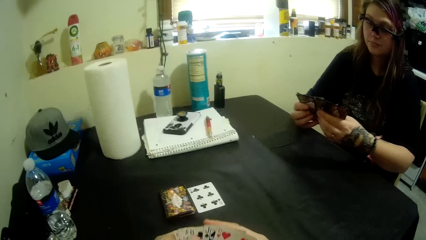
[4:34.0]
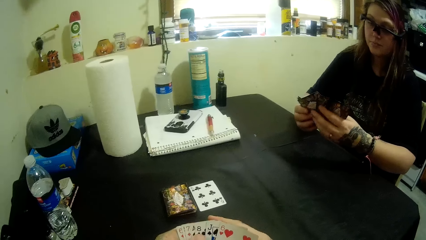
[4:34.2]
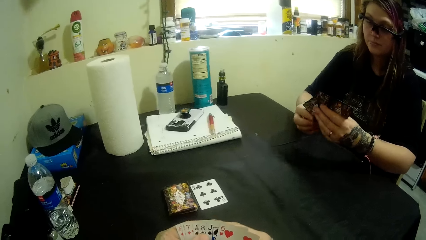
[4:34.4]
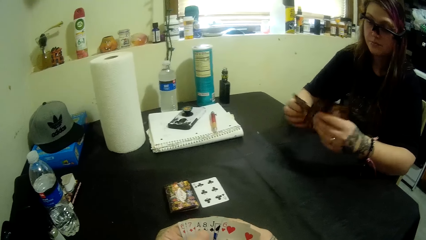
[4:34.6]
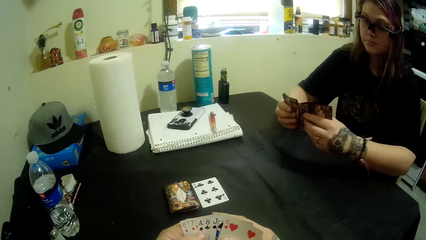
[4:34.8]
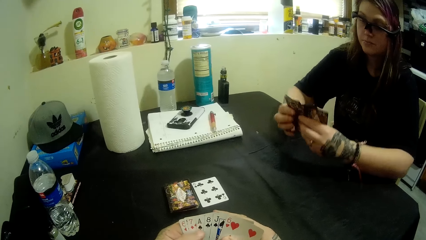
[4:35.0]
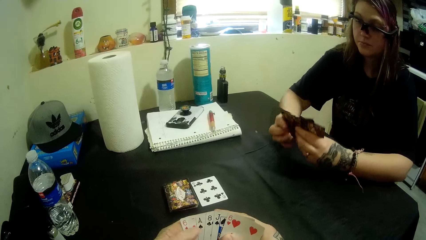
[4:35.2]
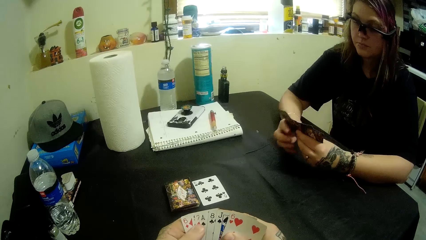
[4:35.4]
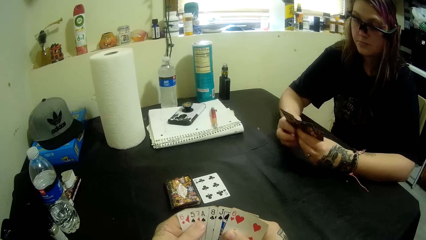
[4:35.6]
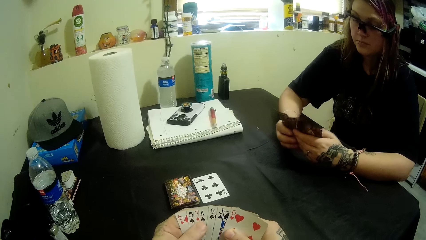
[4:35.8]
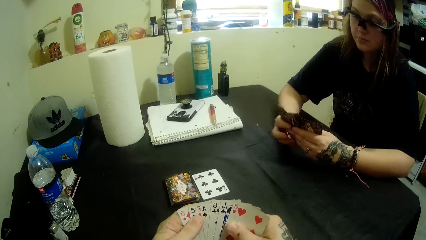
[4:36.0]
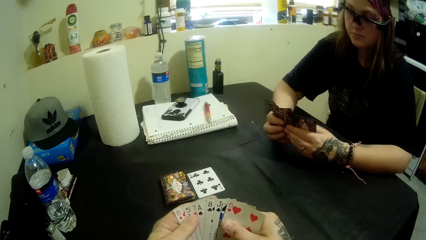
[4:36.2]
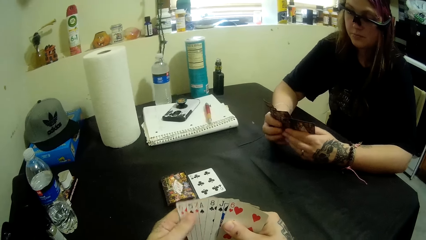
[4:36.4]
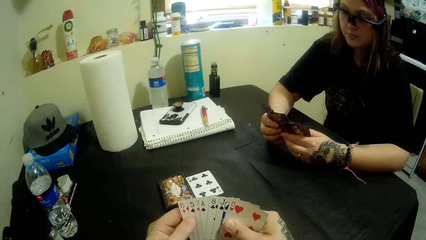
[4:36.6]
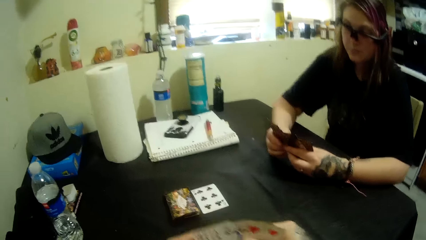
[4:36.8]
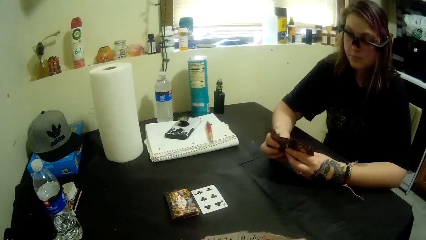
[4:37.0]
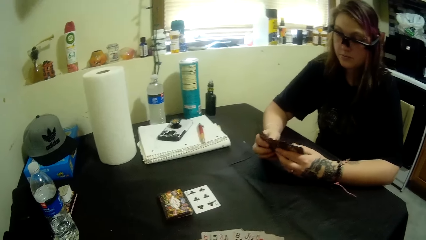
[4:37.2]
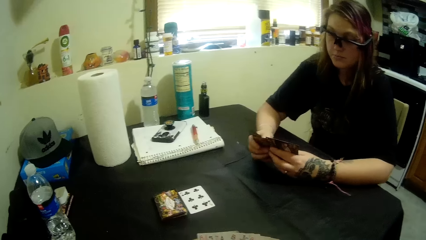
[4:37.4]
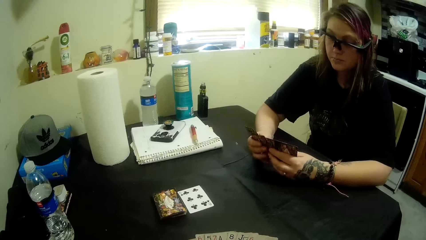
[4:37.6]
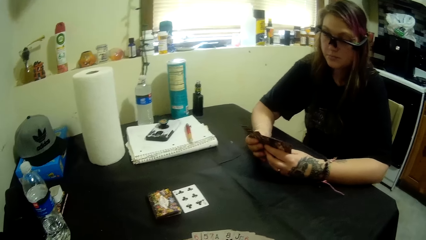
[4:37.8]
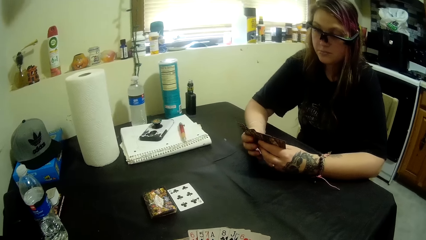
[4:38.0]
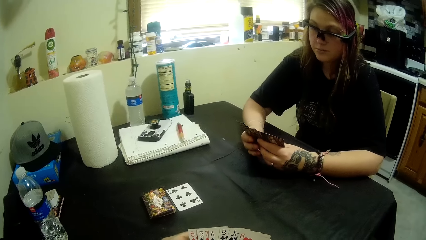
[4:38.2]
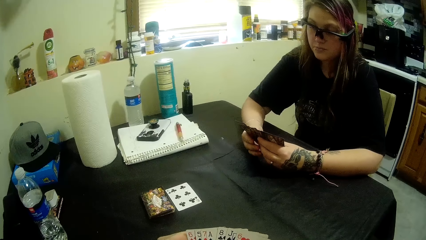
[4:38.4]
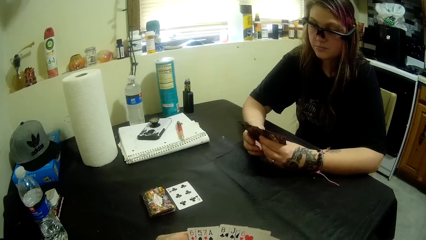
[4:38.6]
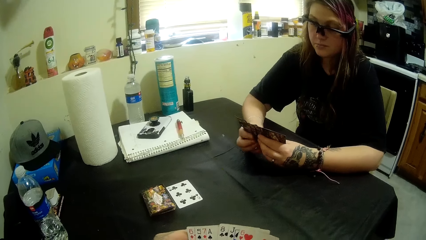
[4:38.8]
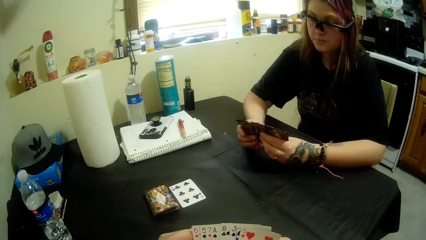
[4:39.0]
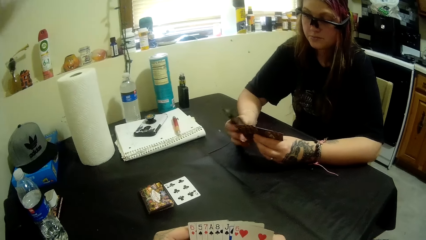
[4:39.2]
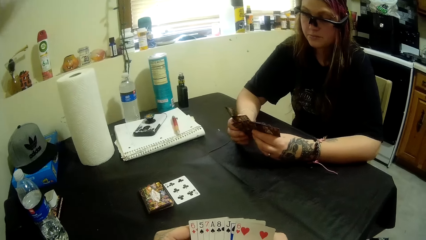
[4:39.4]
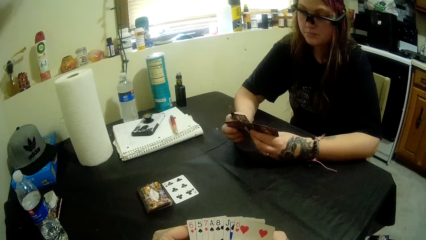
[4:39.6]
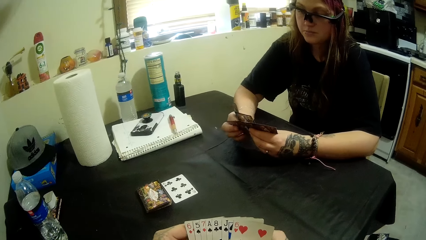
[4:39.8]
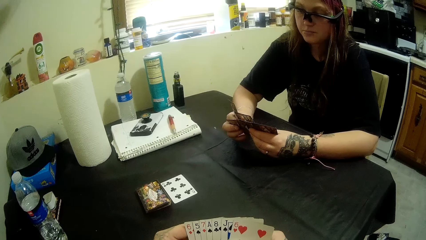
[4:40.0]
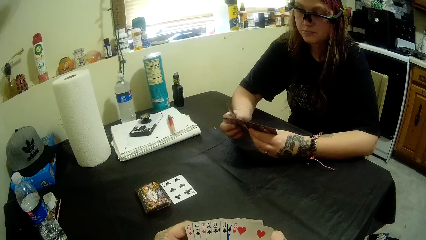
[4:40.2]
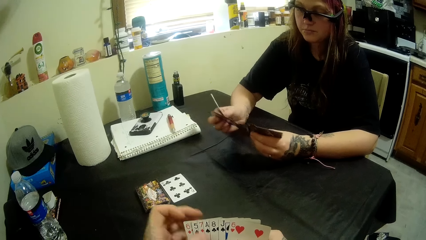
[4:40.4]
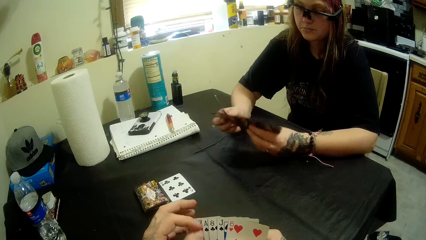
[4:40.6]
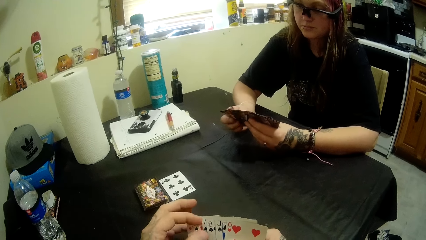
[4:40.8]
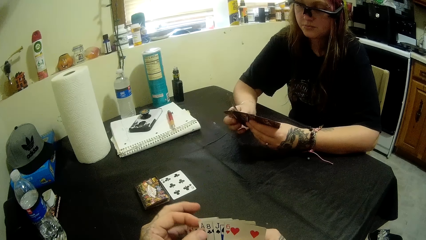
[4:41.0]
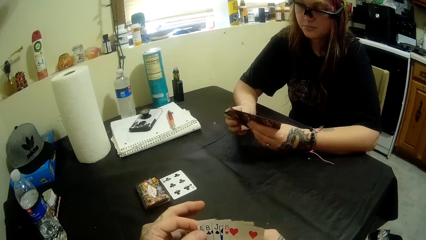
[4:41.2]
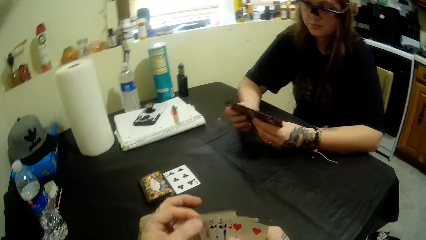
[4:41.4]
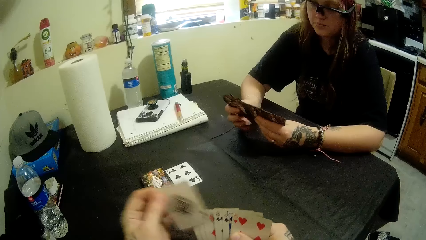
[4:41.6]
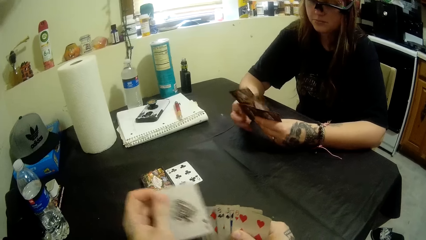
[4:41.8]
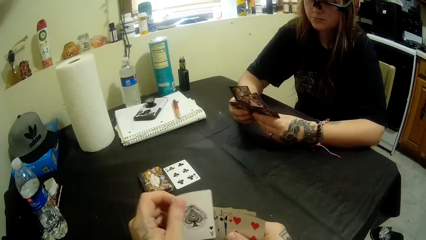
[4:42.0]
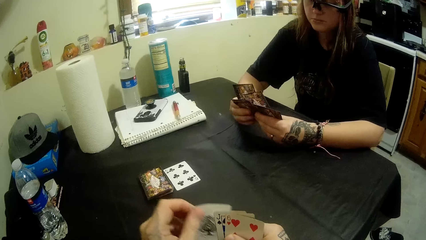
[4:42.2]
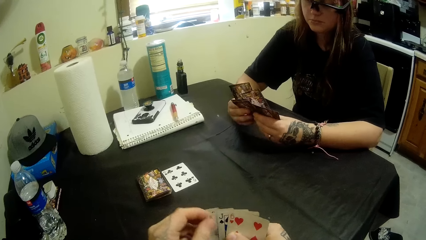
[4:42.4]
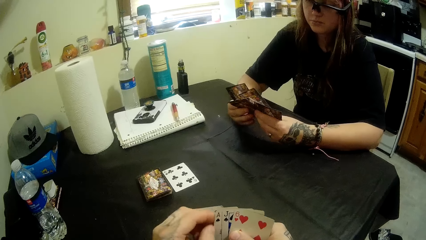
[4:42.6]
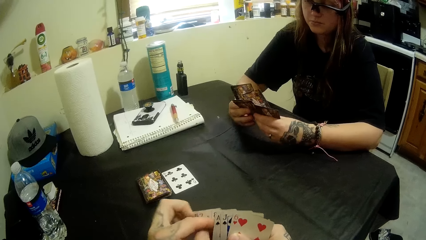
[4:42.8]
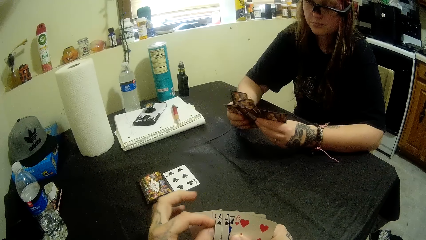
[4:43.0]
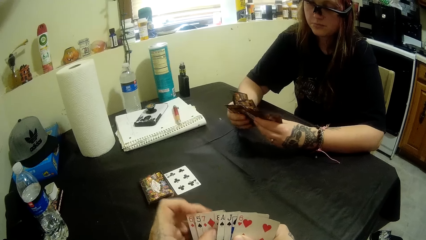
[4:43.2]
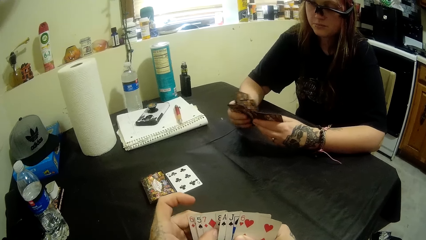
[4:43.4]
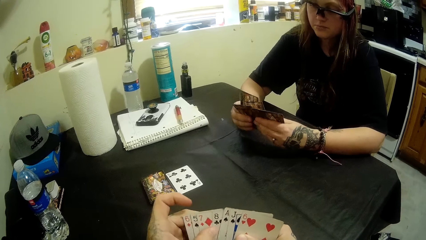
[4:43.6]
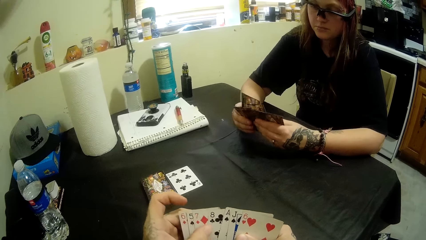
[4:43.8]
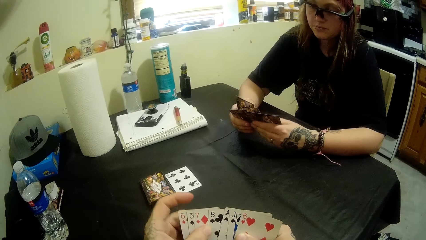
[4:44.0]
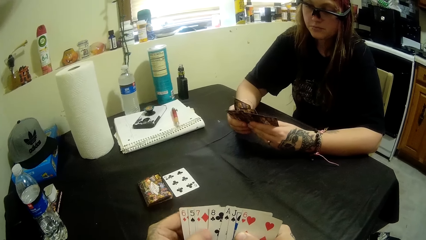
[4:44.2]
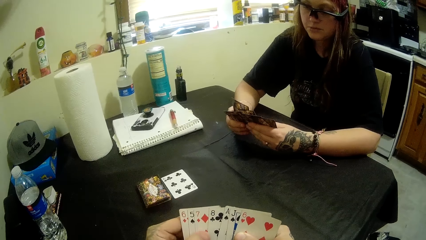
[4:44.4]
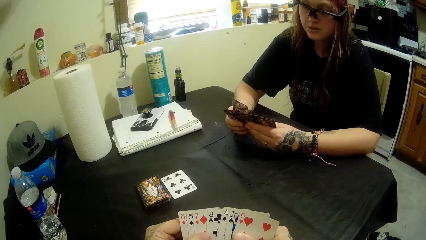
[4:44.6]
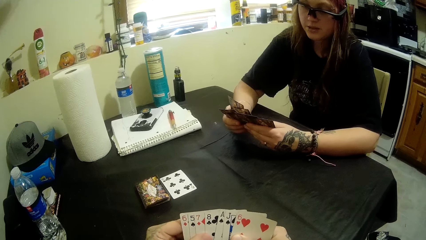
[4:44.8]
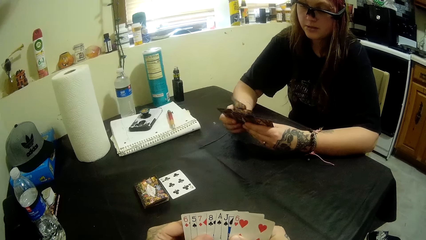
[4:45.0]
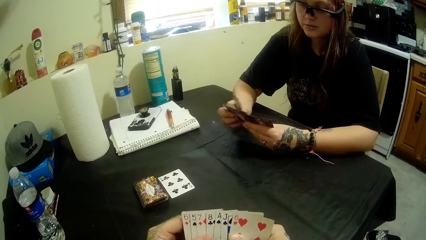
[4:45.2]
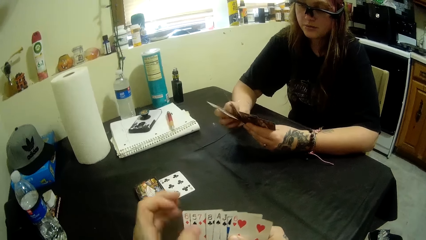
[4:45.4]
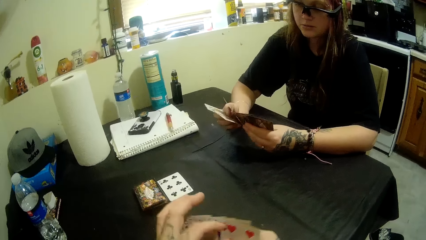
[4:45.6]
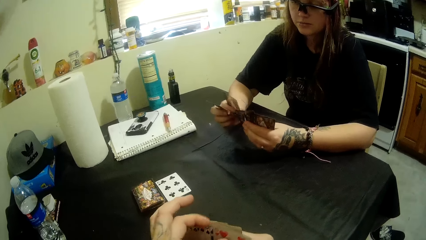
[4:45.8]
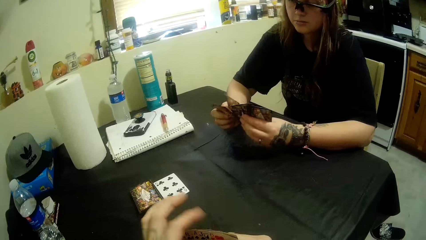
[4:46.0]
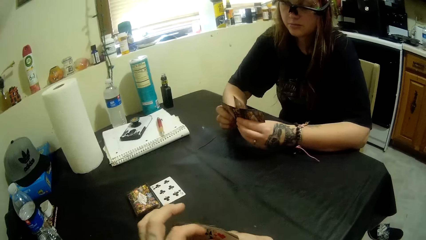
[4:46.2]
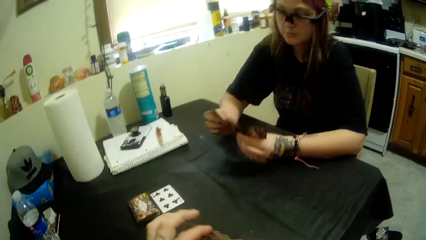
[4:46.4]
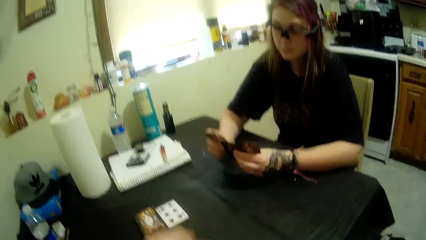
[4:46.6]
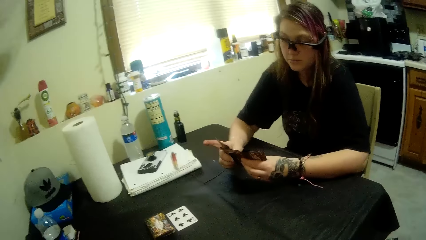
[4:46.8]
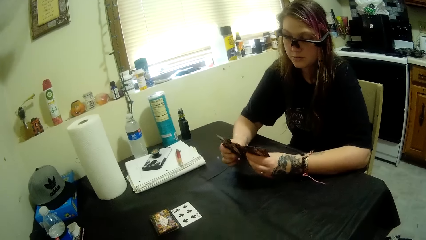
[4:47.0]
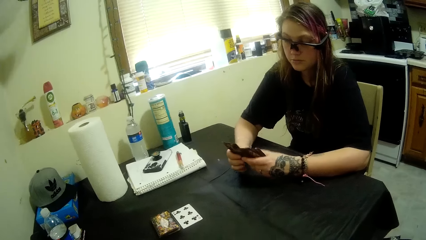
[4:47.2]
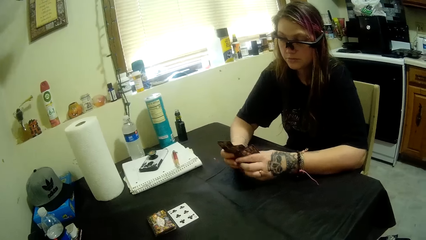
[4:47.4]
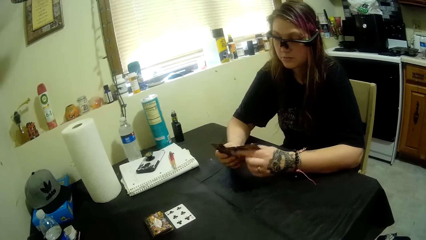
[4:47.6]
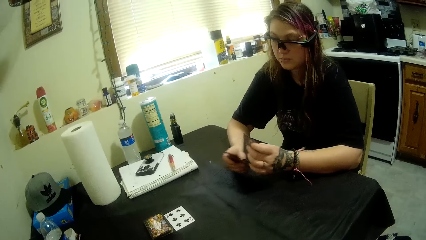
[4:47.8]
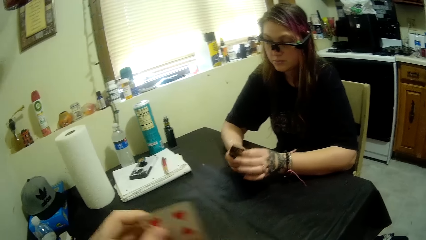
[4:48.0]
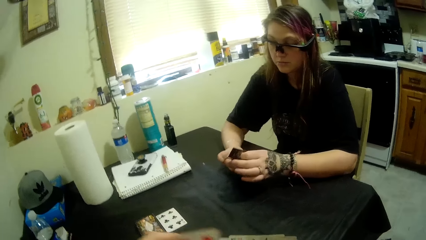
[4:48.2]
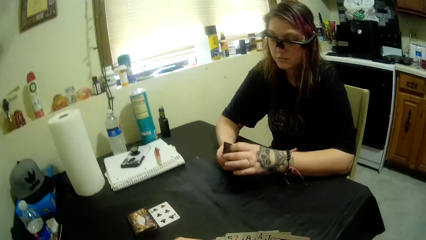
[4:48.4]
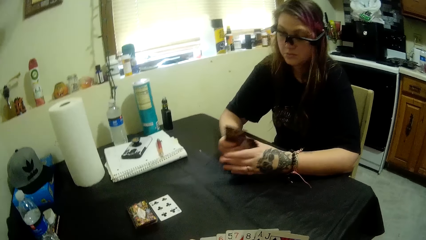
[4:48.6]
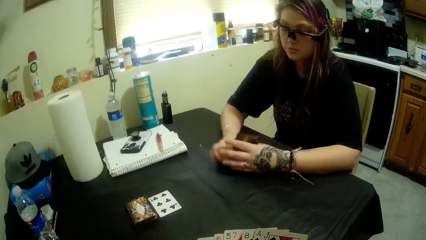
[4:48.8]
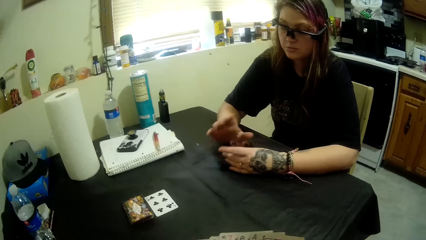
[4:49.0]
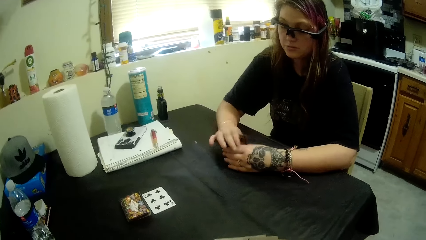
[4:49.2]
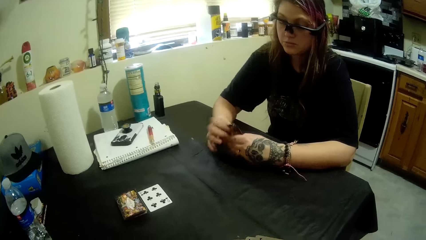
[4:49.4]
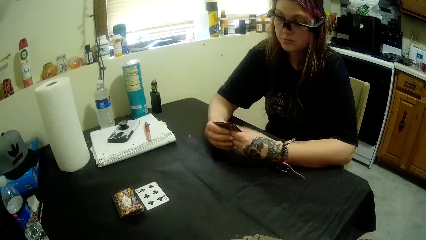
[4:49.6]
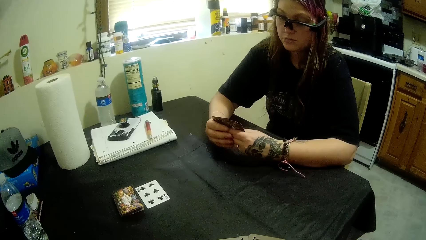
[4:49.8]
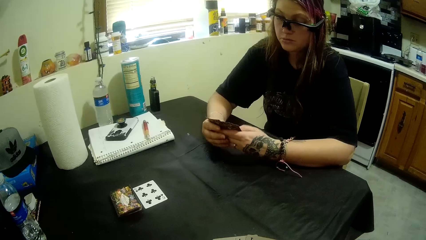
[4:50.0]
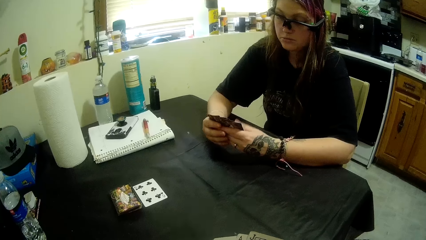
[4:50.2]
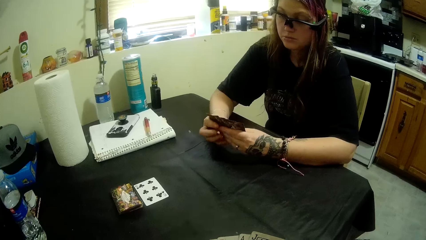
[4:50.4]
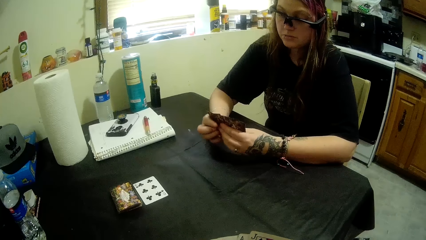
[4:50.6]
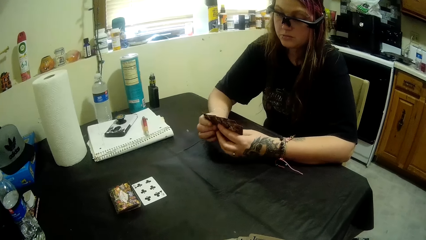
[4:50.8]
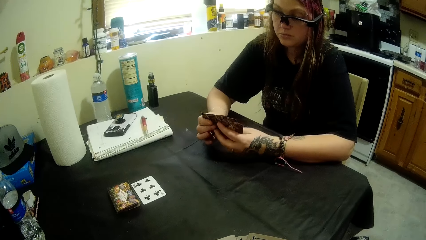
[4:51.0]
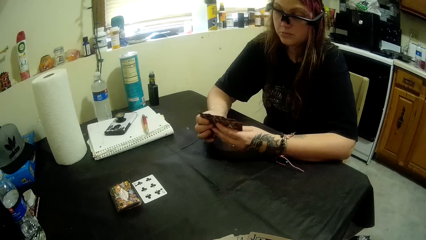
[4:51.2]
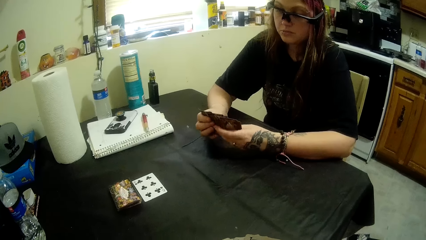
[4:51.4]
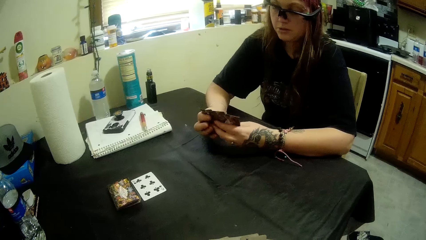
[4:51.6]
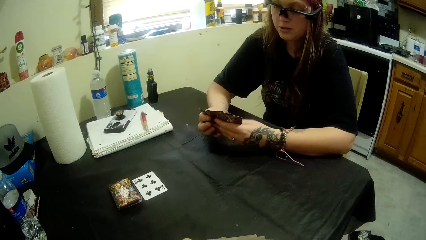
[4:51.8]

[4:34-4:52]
The woman looks at the playing cards. The camera wearer converses with the woman. They play the card game with the woman. They arrange the cards.
